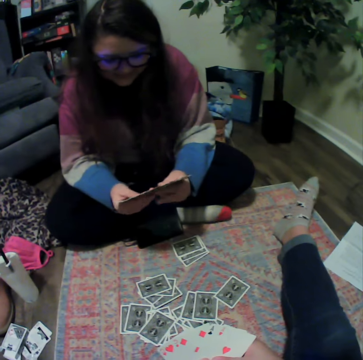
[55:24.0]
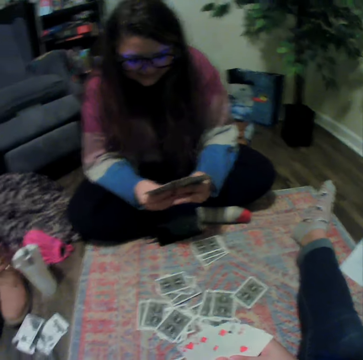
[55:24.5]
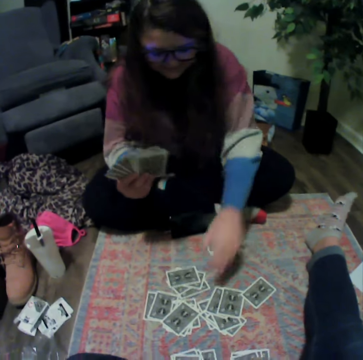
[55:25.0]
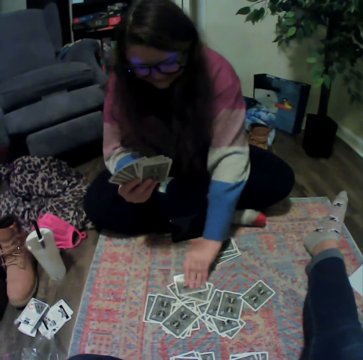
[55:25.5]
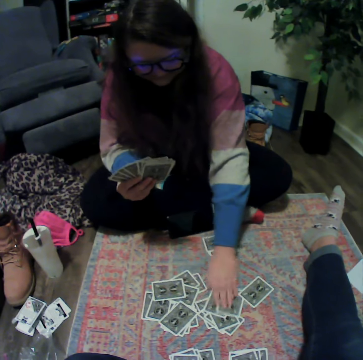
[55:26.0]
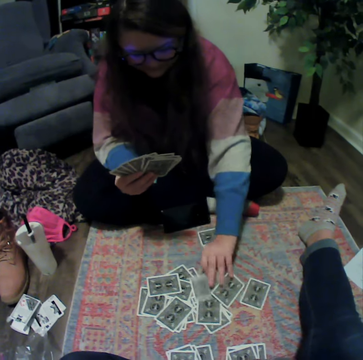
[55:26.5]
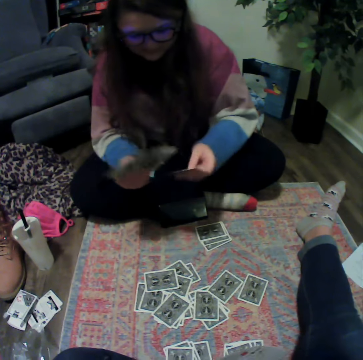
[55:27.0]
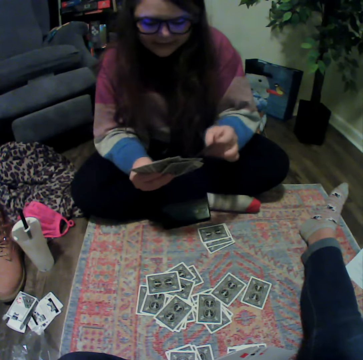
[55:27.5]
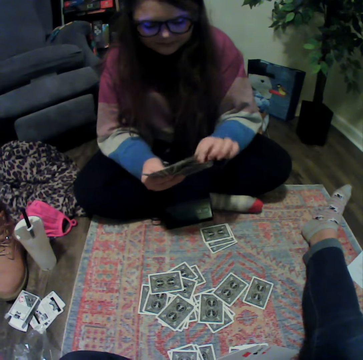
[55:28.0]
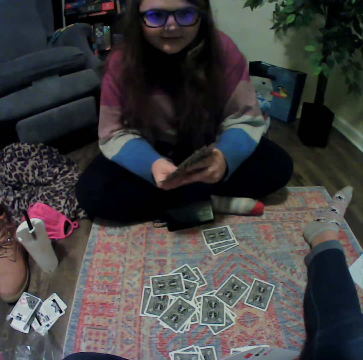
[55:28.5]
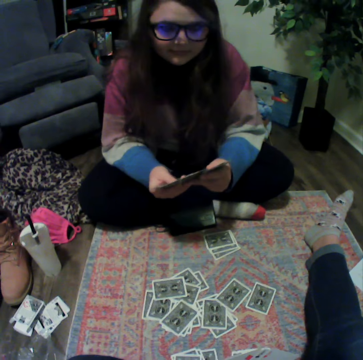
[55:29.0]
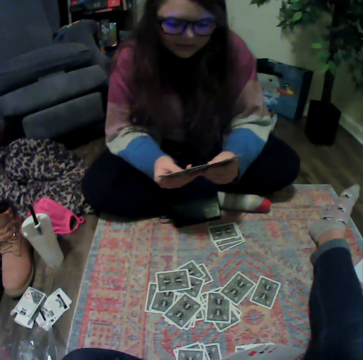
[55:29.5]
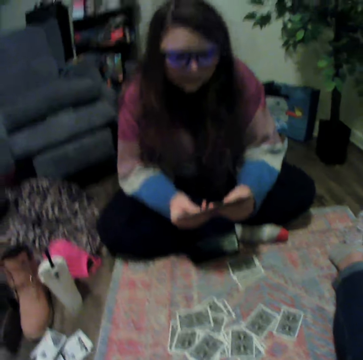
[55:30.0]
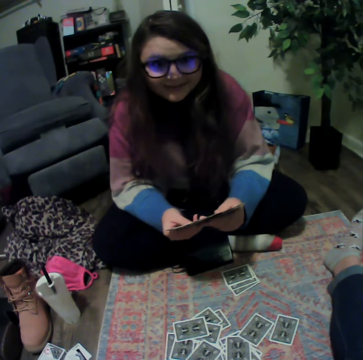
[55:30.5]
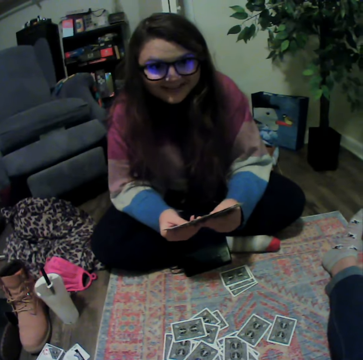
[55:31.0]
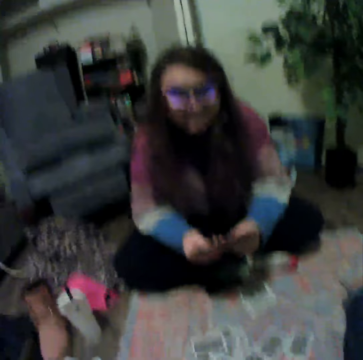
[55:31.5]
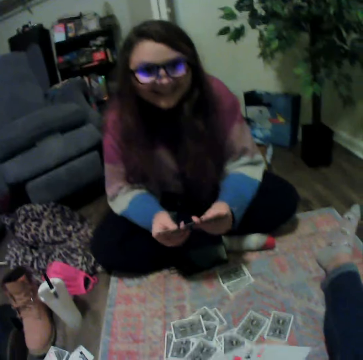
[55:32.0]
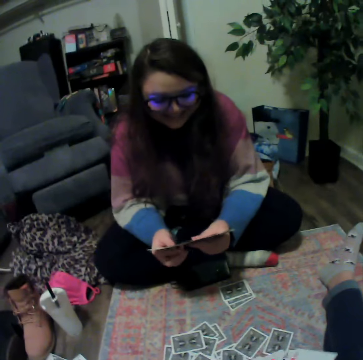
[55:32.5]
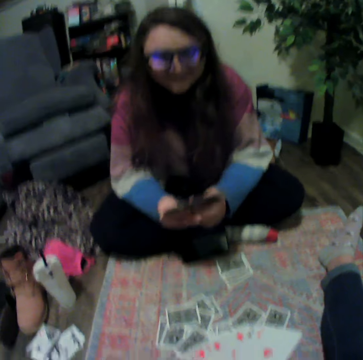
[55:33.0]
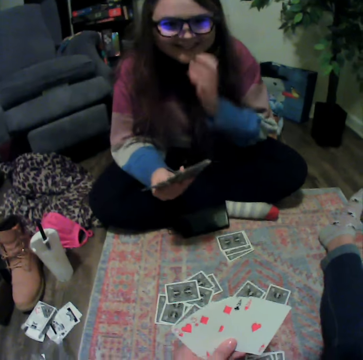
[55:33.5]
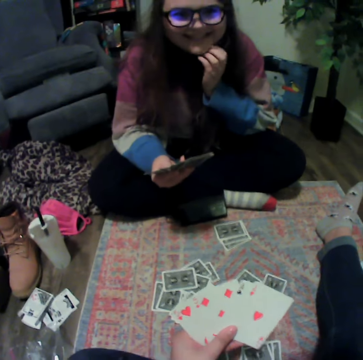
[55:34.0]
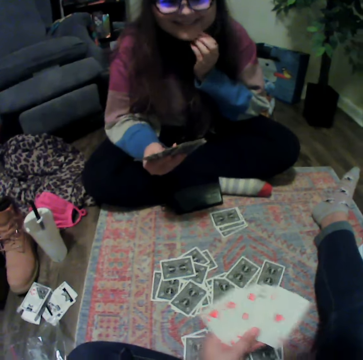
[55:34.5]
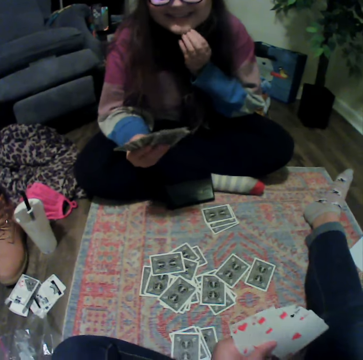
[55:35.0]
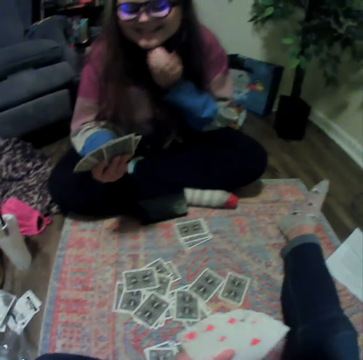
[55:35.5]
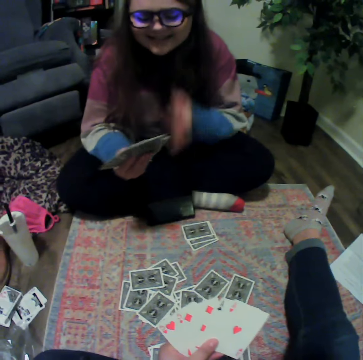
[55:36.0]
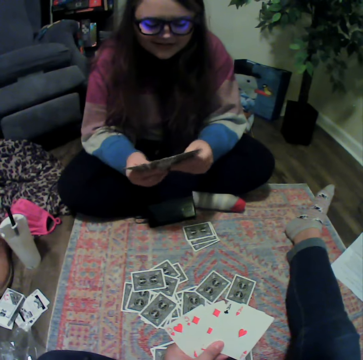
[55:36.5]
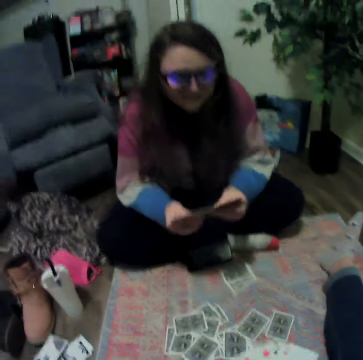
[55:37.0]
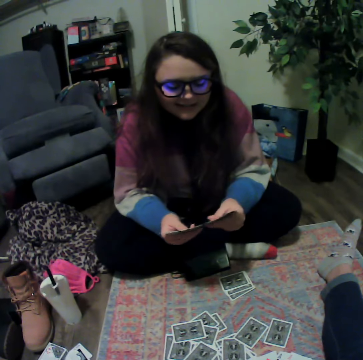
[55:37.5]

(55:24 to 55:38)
A woman picks a card from the floor. The woman touches playing cards.

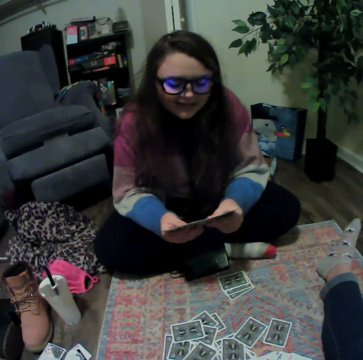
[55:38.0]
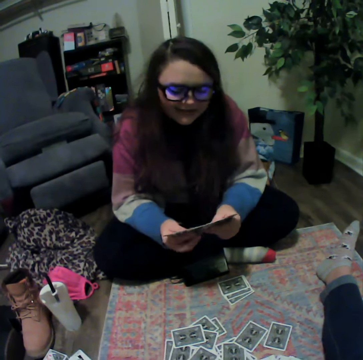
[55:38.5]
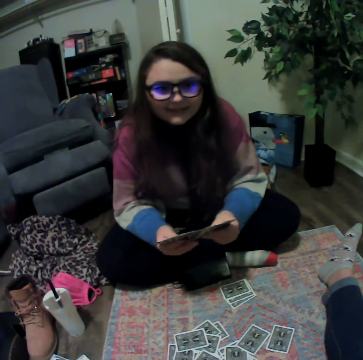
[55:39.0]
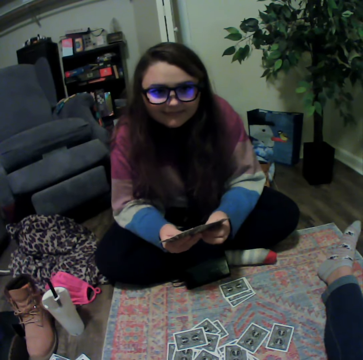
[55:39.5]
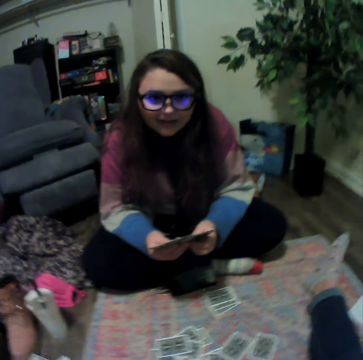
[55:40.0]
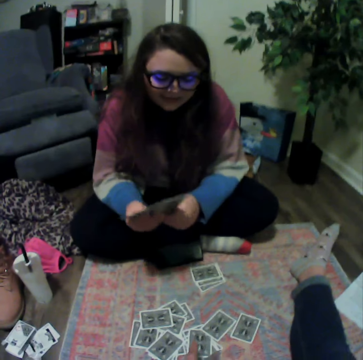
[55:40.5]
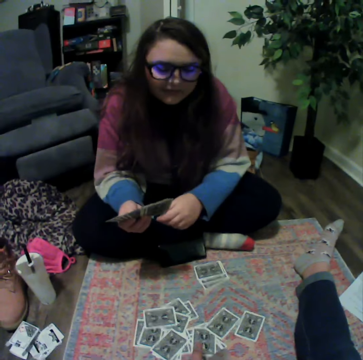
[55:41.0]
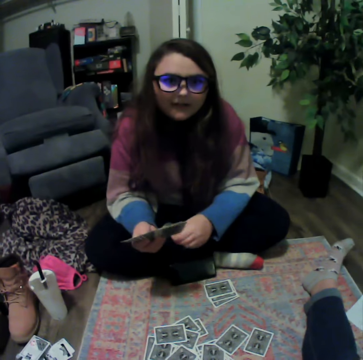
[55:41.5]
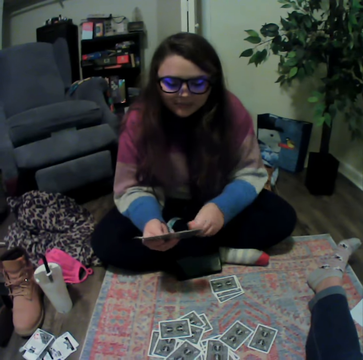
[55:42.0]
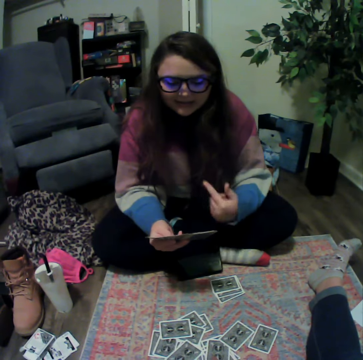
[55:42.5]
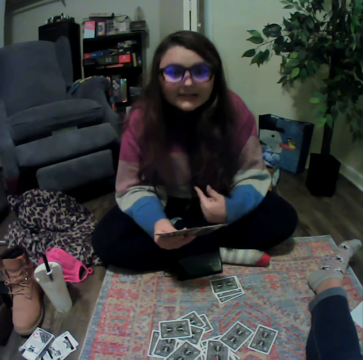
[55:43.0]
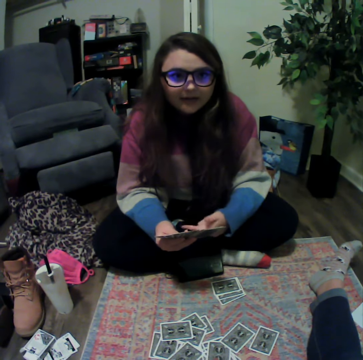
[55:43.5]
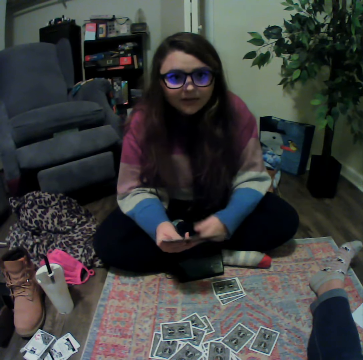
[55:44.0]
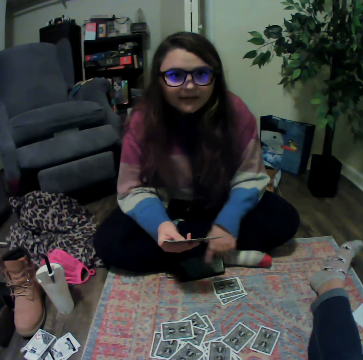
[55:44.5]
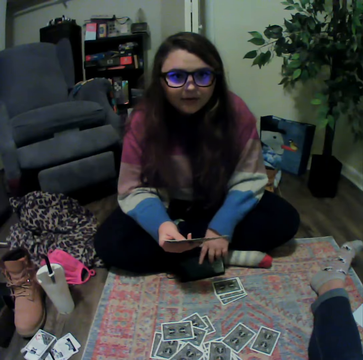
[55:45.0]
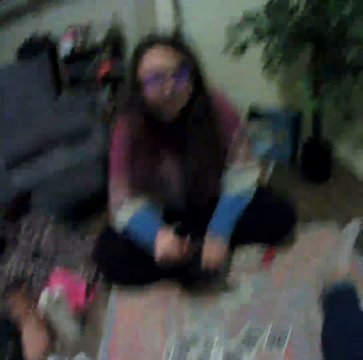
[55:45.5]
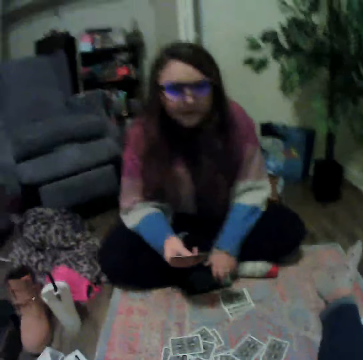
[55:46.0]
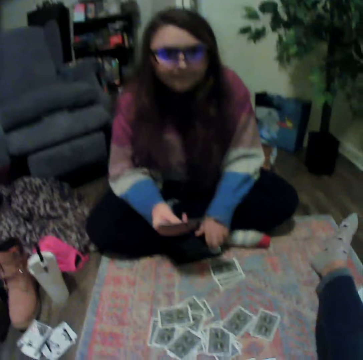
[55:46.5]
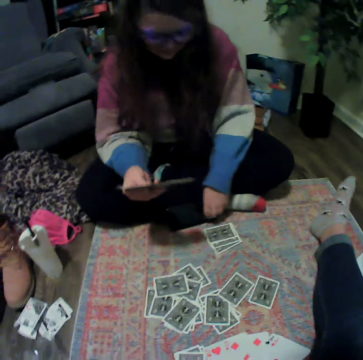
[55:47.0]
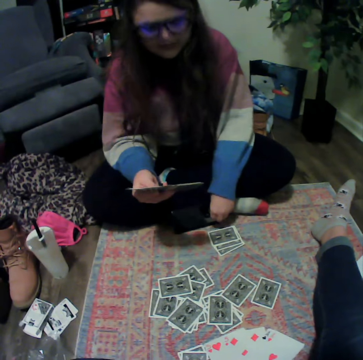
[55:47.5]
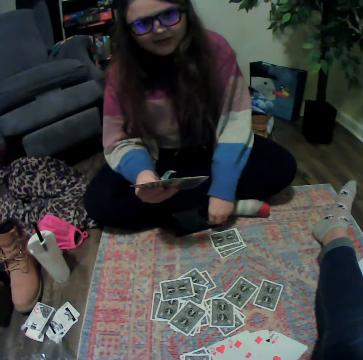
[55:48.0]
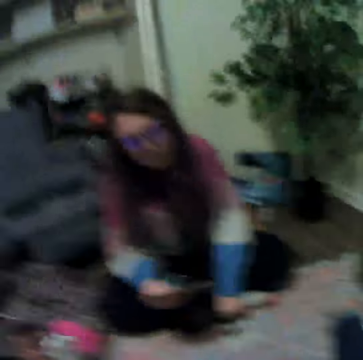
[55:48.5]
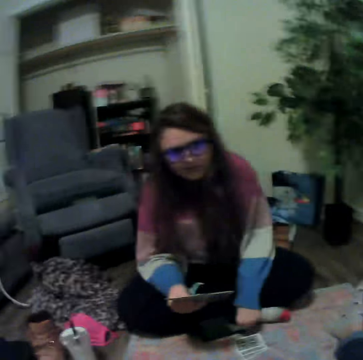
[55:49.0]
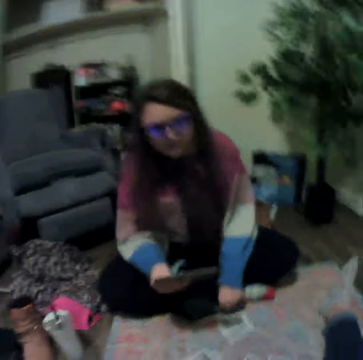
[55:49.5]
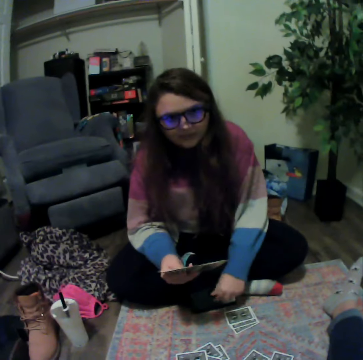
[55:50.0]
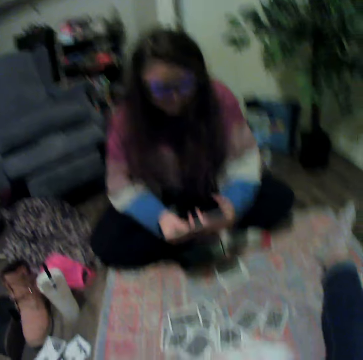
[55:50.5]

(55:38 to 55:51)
The camera wearer touches playing cards.

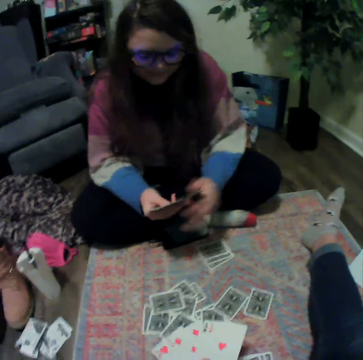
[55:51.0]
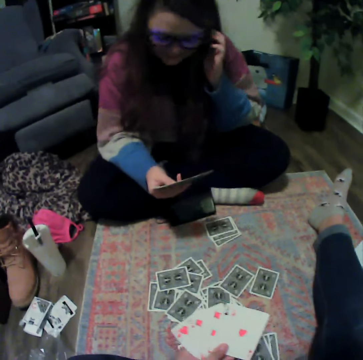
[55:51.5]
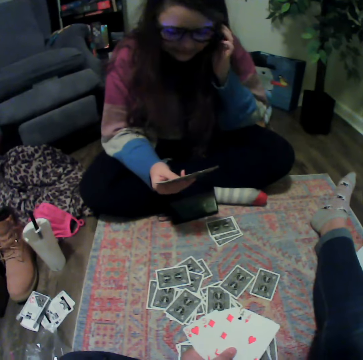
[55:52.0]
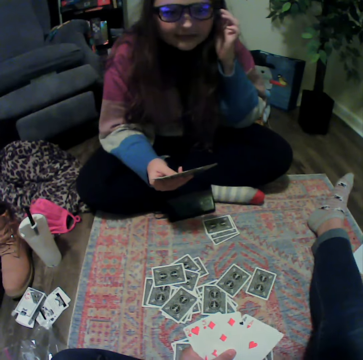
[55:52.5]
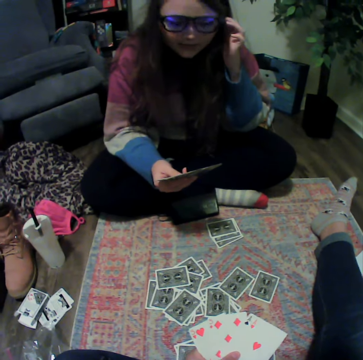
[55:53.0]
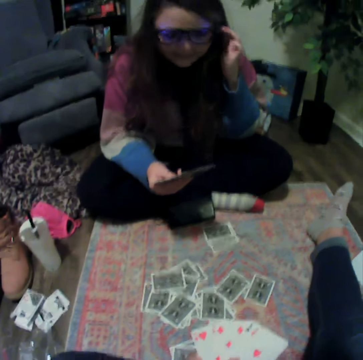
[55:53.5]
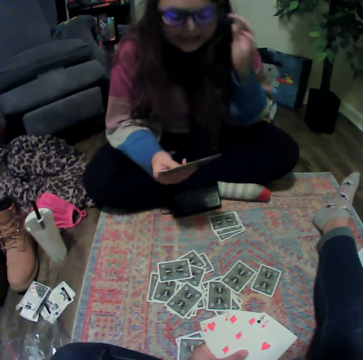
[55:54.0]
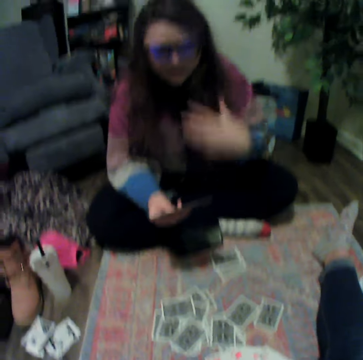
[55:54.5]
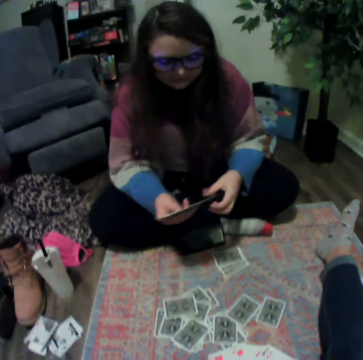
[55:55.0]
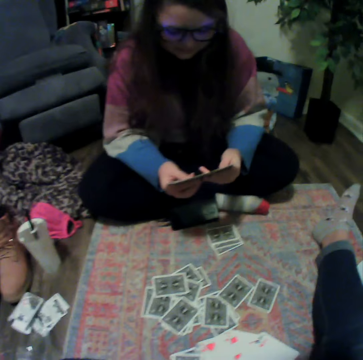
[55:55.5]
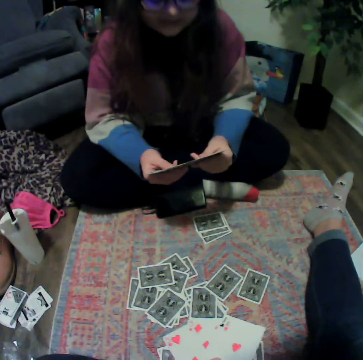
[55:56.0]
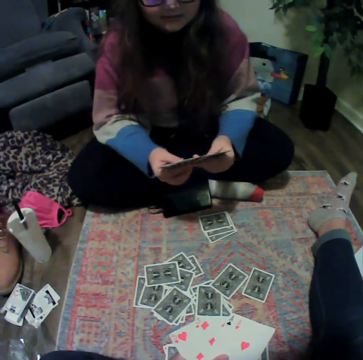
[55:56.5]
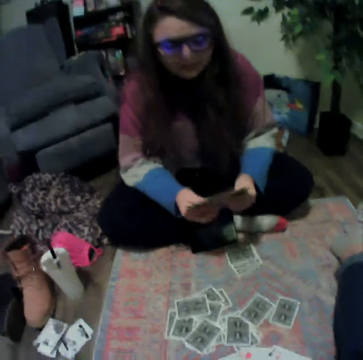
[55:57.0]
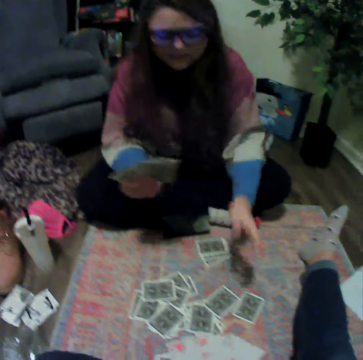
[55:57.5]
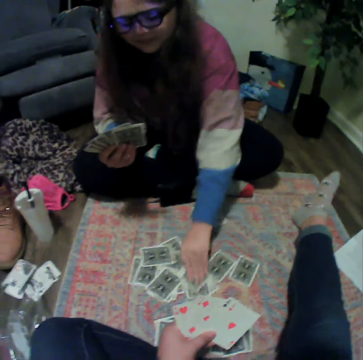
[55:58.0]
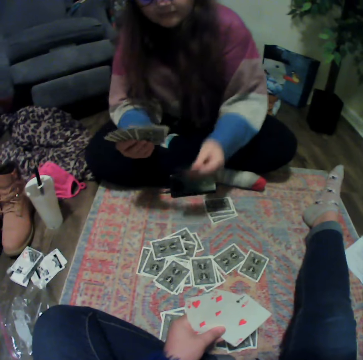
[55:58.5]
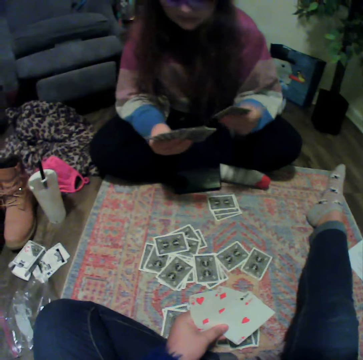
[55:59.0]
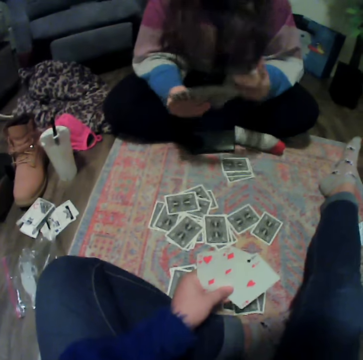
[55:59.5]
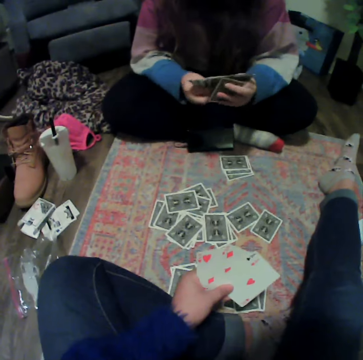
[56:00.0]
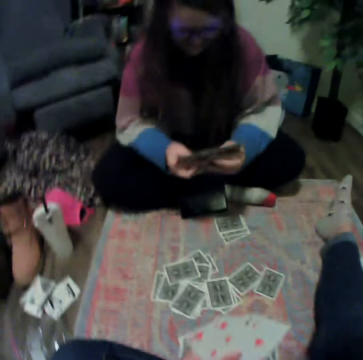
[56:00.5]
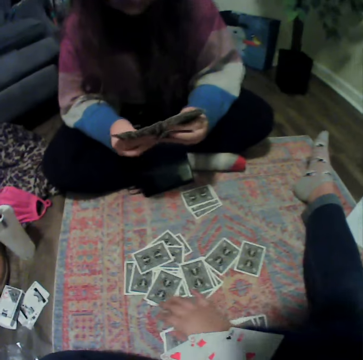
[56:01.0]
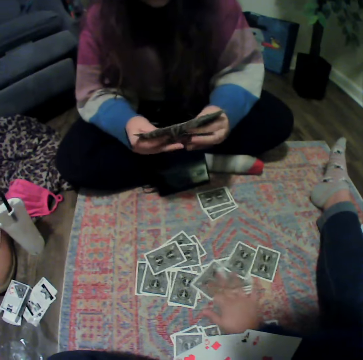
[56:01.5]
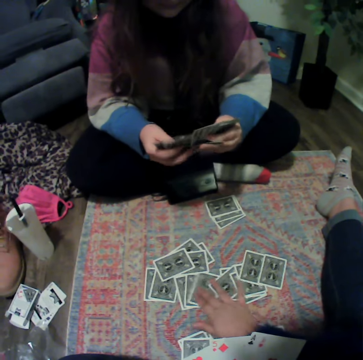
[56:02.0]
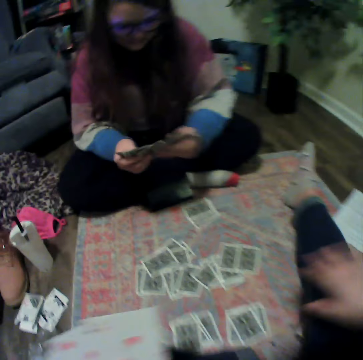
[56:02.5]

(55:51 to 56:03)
A woman touches hair. The woman picks a card from the floor.
